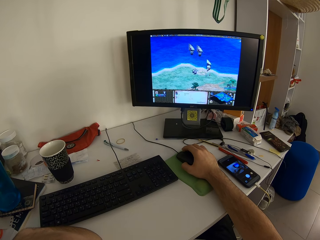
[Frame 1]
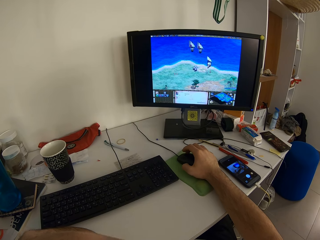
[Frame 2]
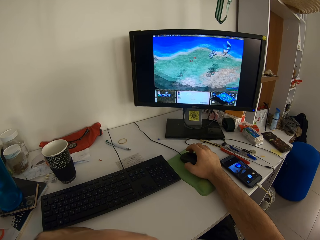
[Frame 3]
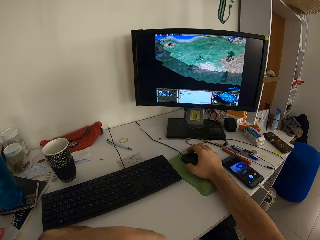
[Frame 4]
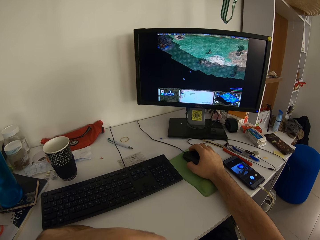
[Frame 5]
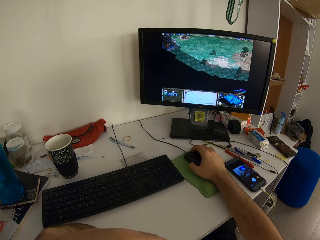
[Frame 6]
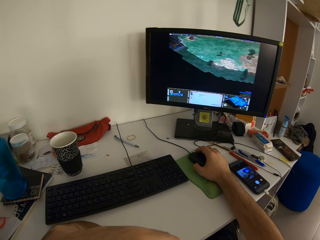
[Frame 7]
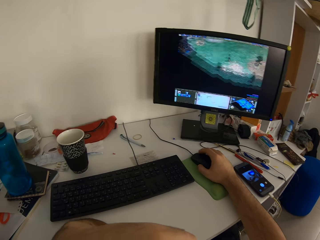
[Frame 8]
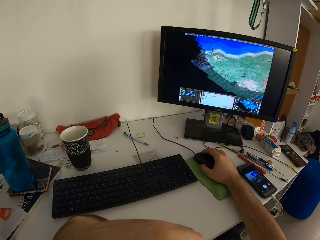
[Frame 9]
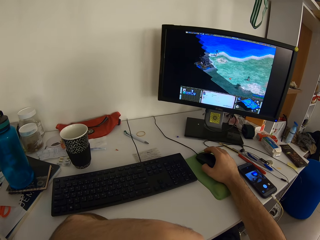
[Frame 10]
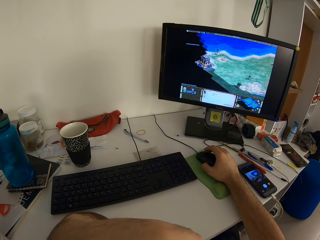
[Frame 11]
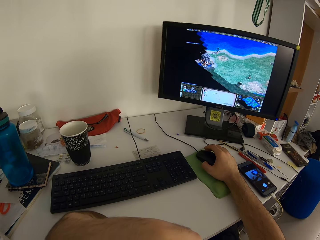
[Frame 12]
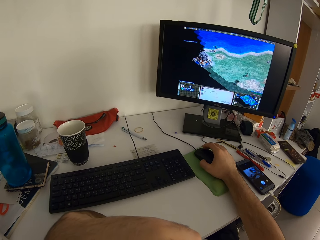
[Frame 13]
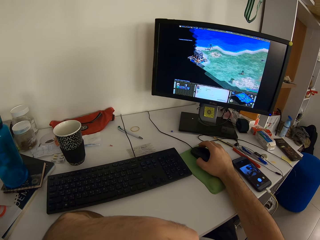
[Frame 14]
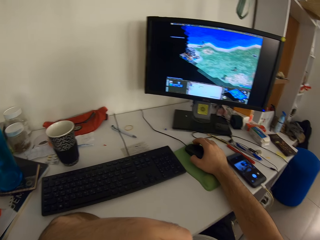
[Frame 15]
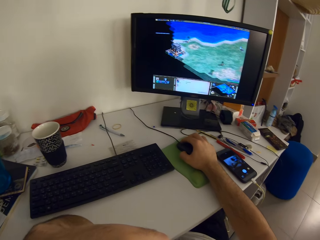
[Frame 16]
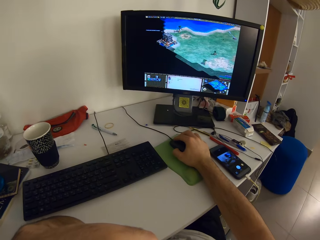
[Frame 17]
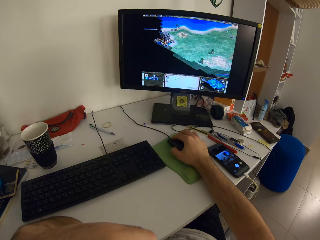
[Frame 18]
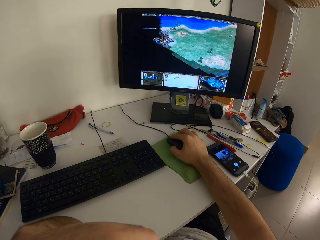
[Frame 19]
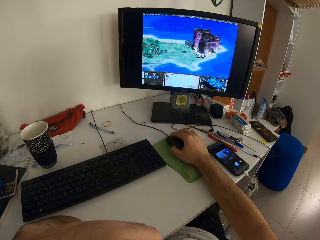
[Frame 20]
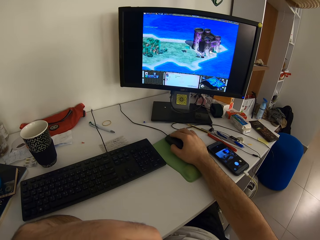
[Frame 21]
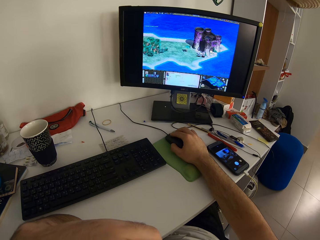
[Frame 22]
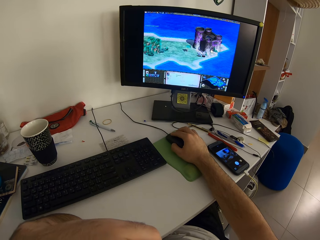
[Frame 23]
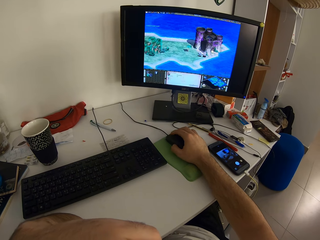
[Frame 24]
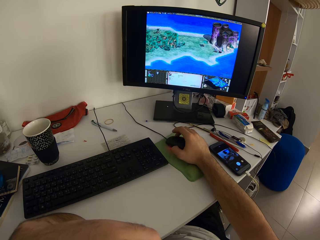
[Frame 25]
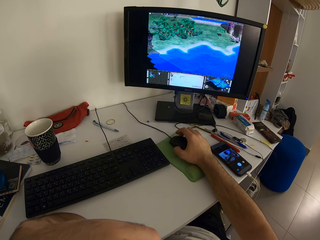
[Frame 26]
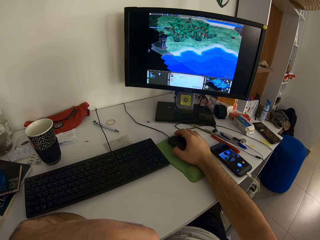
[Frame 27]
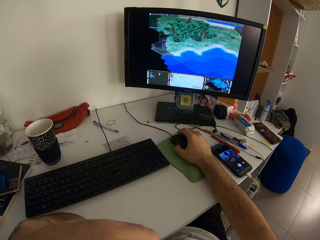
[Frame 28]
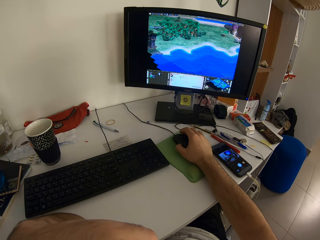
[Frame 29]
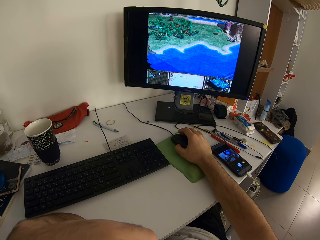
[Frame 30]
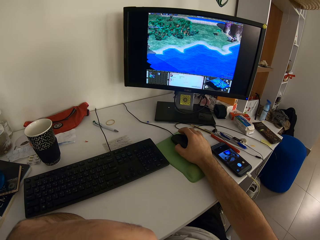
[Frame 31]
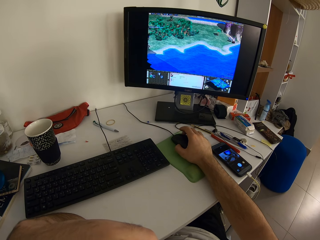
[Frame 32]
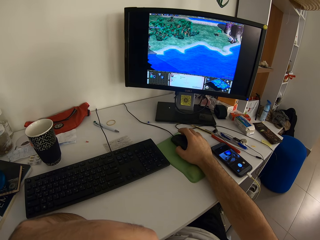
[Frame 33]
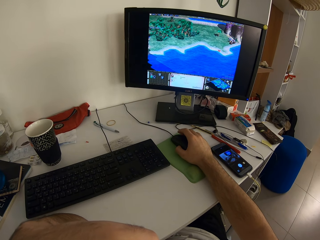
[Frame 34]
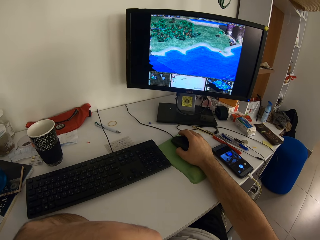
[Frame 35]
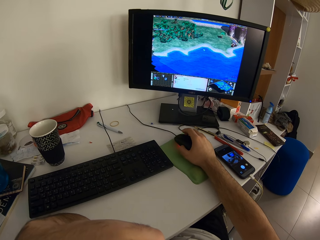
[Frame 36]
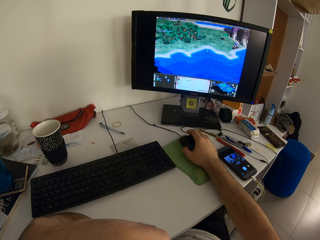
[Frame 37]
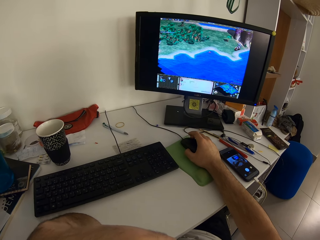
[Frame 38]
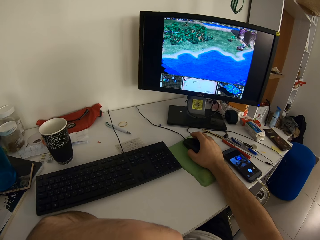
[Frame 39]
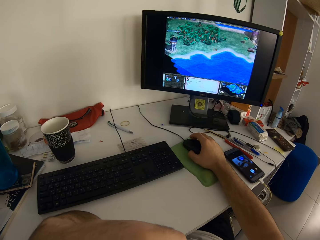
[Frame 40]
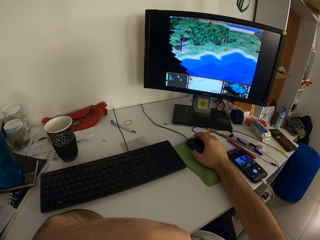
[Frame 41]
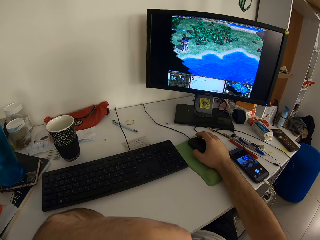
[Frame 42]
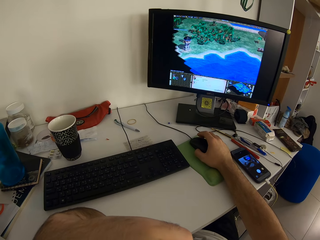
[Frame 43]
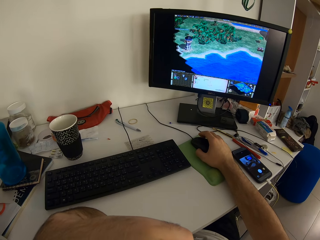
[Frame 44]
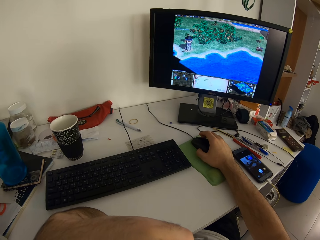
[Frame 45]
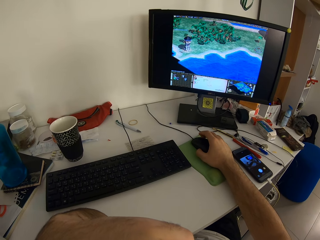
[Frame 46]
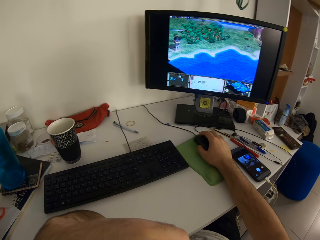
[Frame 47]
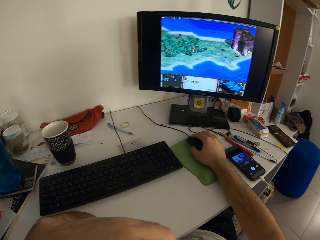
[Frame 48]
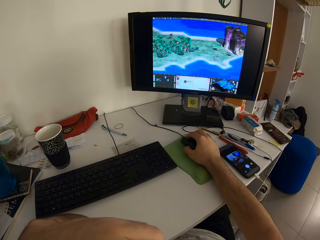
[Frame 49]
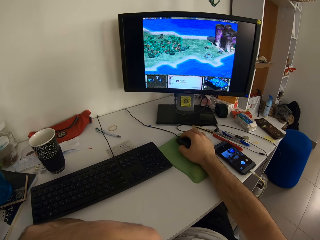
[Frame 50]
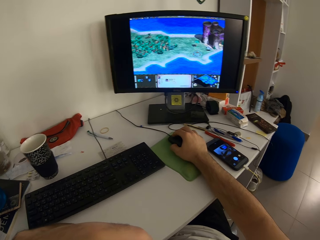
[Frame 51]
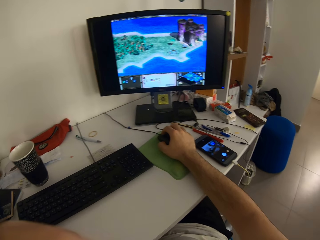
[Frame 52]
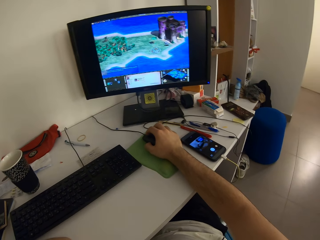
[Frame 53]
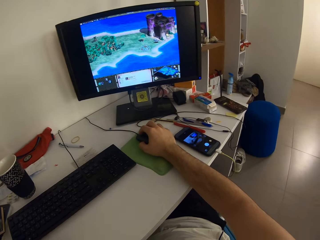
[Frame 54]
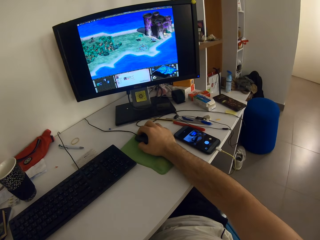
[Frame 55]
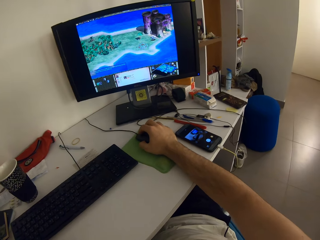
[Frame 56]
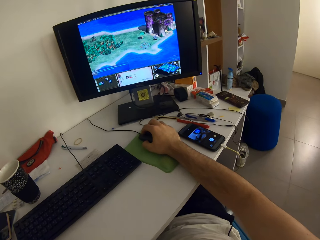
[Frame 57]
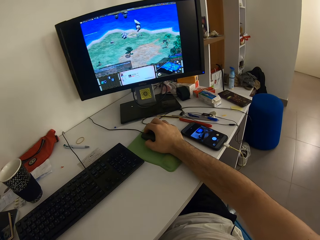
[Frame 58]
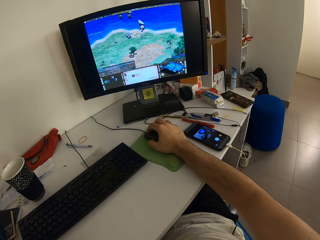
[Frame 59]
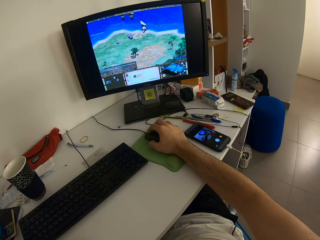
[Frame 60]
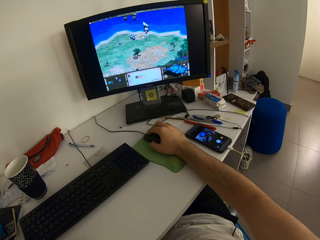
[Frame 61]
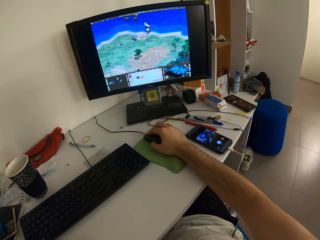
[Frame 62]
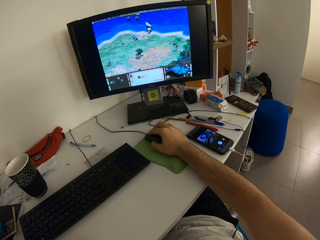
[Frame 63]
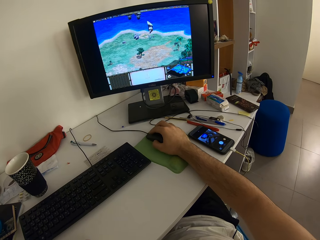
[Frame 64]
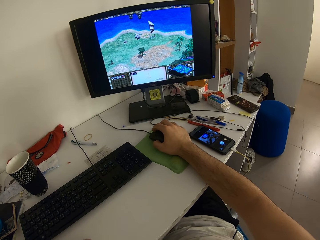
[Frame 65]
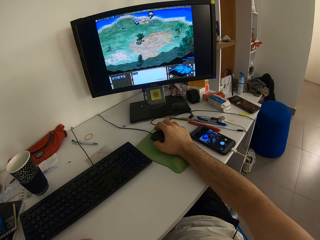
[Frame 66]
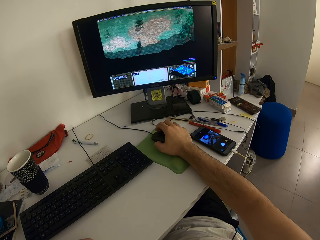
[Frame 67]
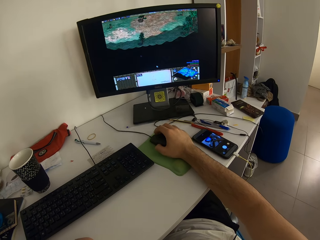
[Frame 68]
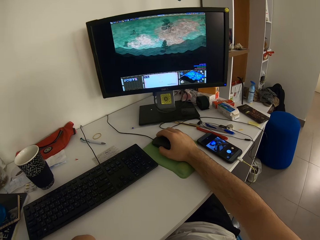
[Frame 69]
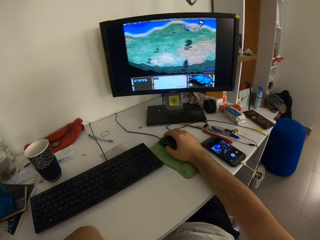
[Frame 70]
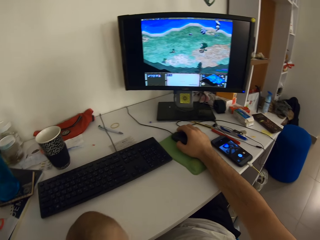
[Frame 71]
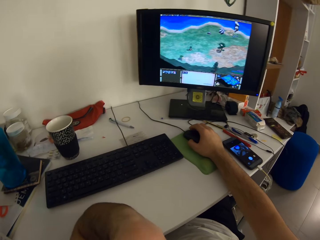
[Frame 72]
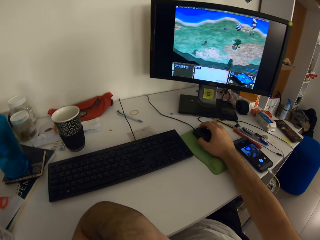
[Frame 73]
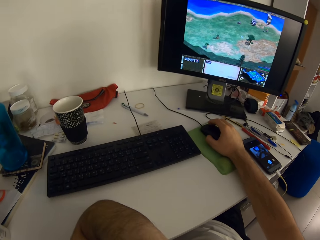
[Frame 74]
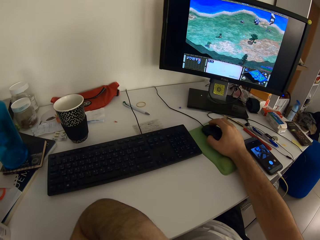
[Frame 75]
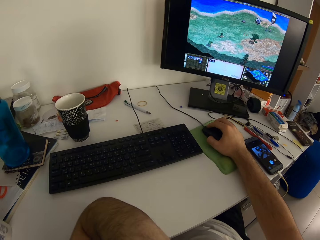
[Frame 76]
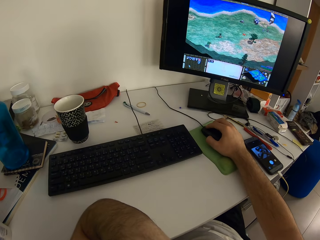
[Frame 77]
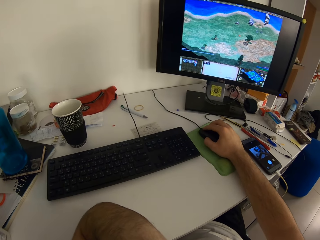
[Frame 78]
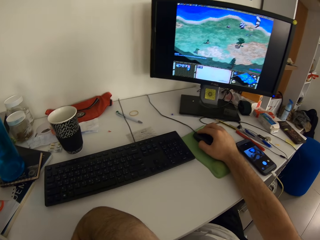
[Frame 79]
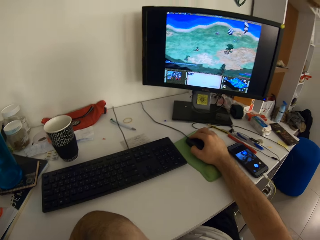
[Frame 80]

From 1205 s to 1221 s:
The camera wearer moves the left hand.

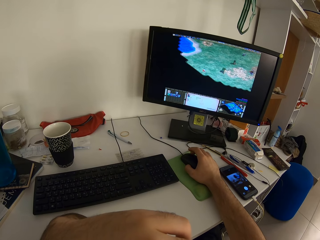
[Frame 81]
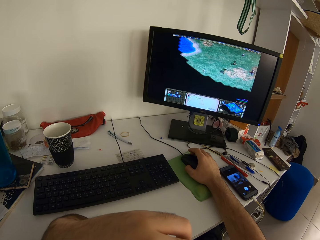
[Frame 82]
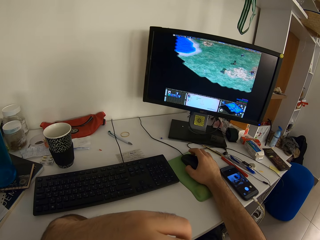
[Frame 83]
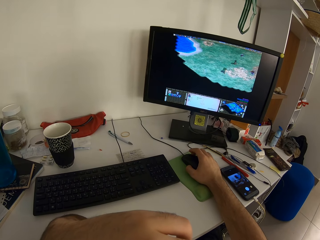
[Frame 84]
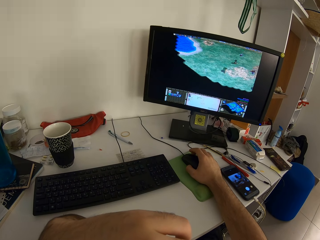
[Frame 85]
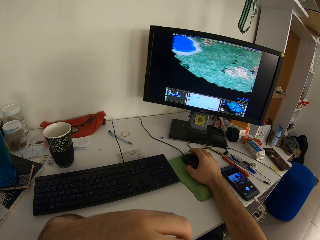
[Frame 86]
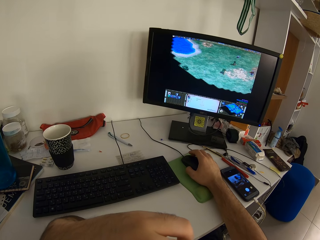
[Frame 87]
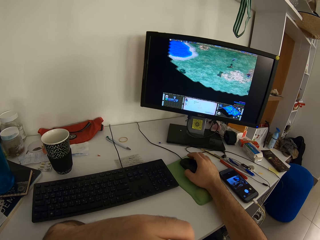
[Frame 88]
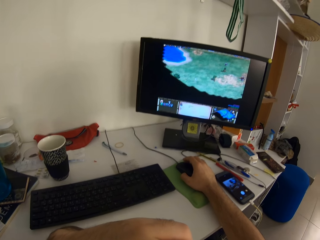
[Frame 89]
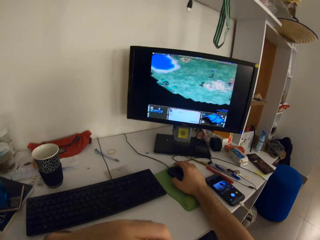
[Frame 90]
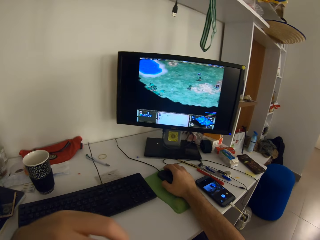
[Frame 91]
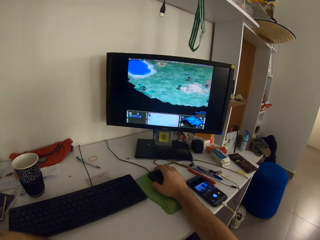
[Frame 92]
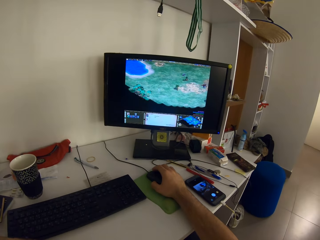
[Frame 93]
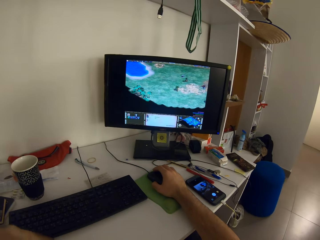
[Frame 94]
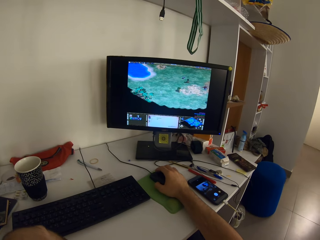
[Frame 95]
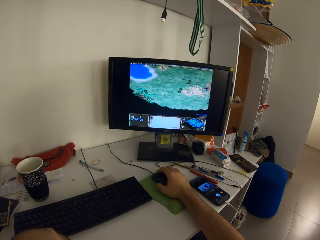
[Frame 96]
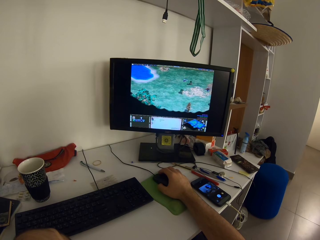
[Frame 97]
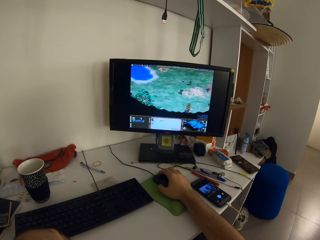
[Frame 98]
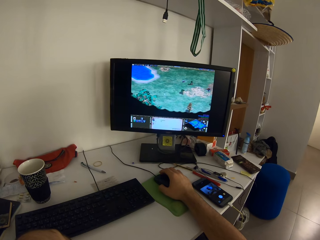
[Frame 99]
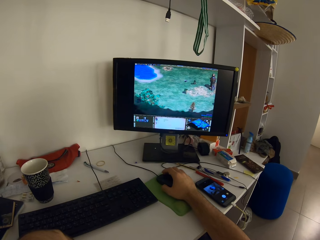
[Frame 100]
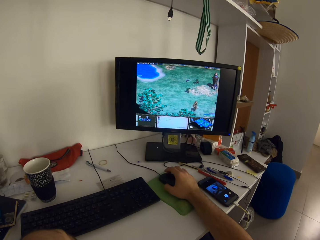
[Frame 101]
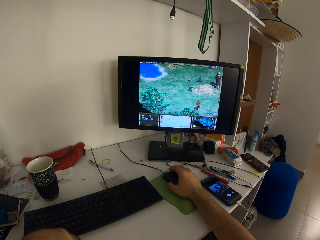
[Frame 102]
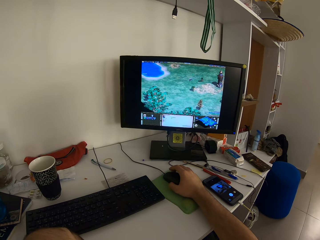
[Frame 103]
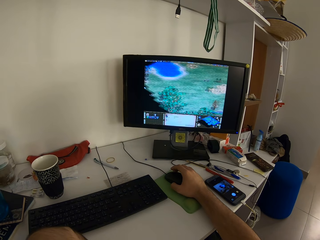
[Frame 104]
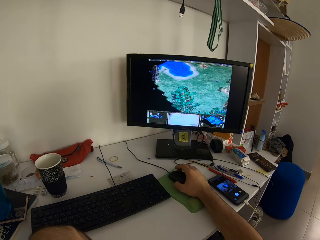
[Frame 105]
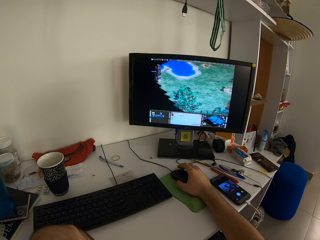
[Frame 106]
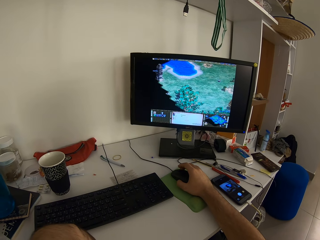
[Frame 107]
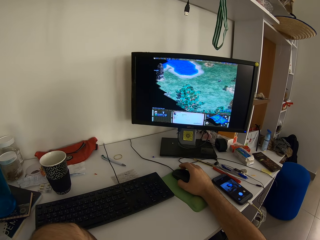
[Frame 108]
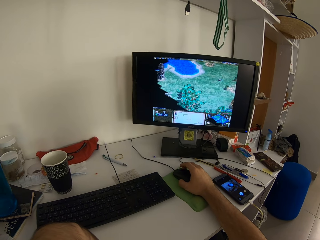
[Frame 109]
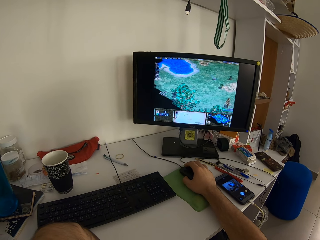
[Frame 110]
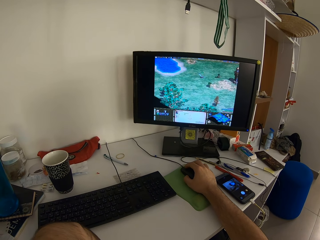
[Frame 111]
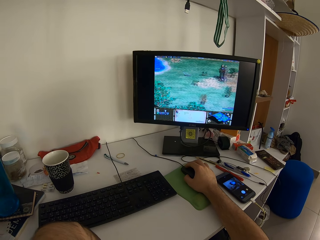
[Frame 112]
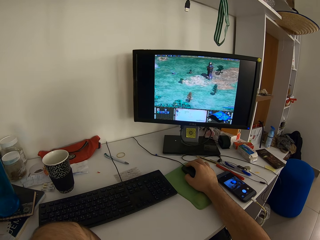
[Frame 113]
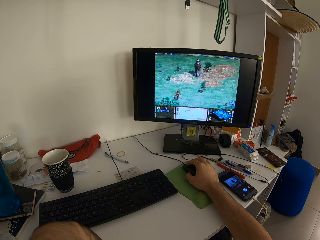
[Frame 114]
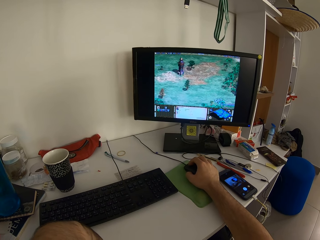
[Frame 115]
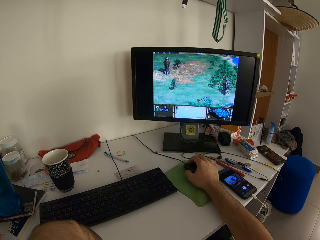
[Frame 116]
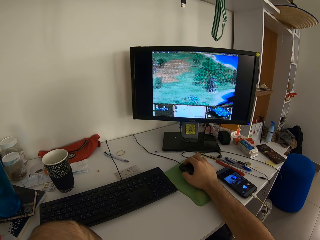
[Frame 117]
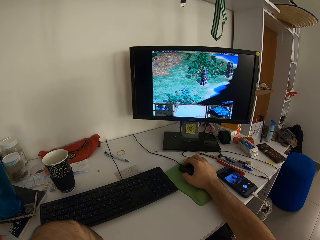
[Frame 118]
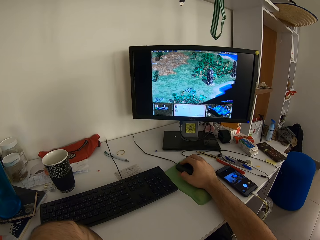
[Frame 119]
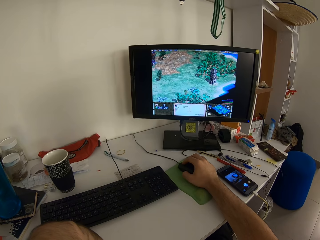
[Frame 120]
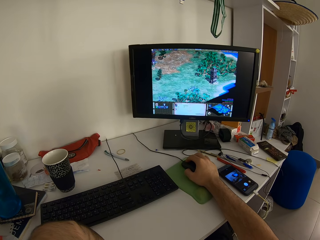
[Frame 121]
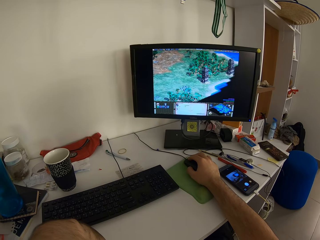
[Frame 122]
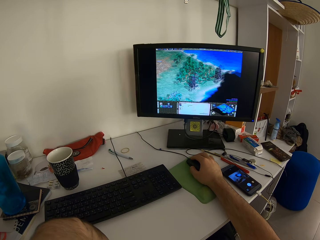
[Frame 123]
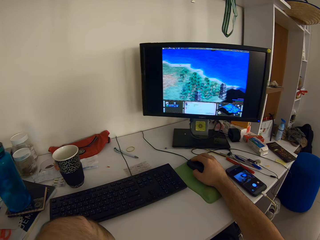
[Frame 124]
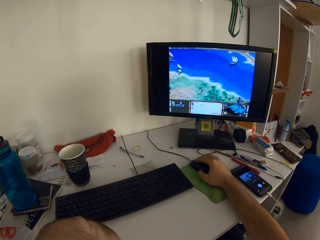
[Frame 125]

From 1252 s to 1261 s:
The camera wearer moves the left hand.
